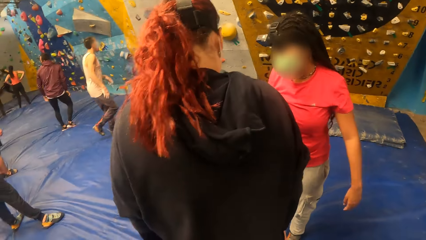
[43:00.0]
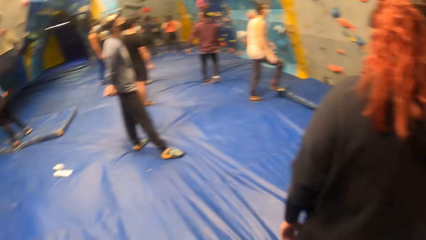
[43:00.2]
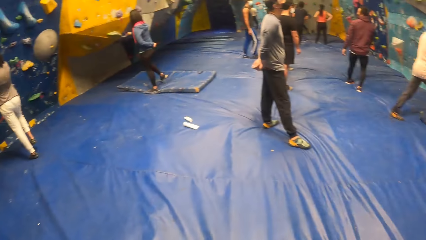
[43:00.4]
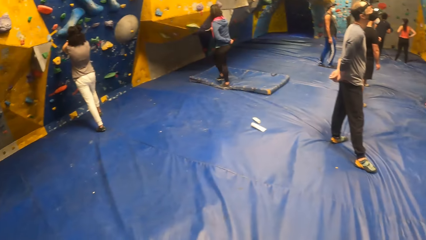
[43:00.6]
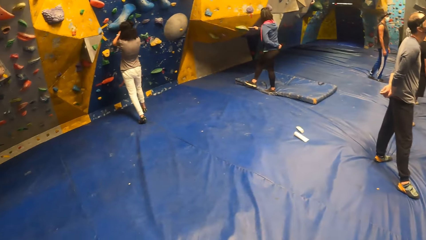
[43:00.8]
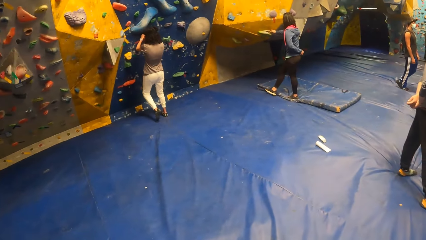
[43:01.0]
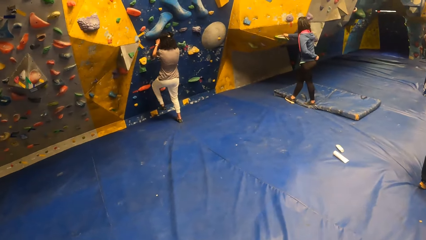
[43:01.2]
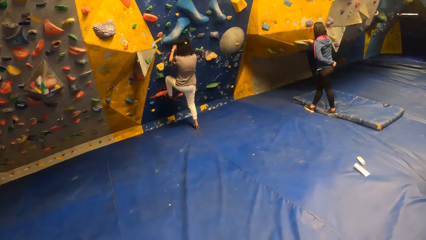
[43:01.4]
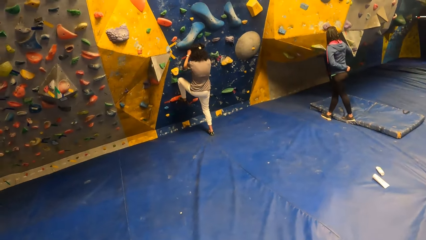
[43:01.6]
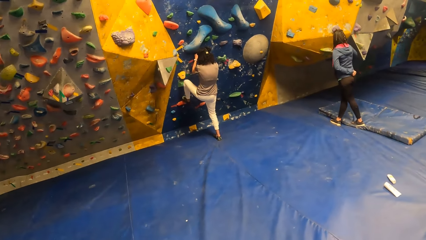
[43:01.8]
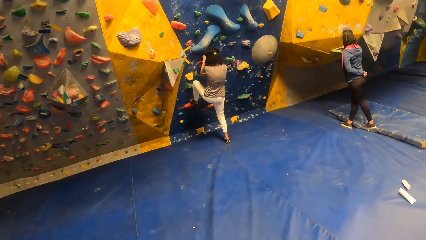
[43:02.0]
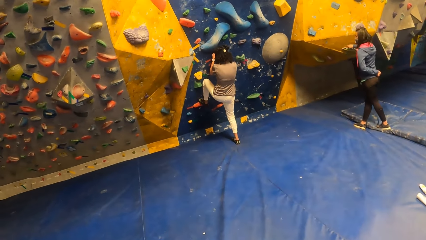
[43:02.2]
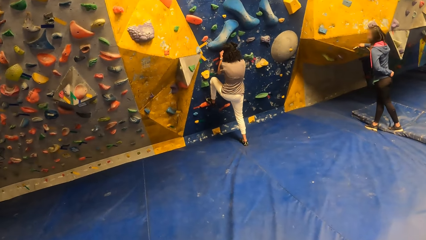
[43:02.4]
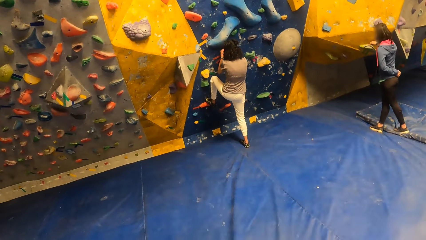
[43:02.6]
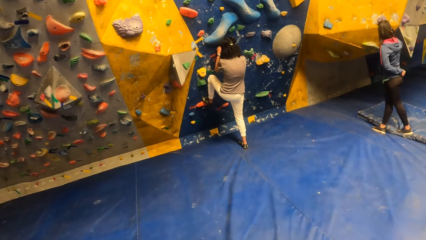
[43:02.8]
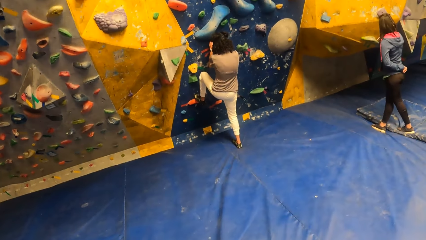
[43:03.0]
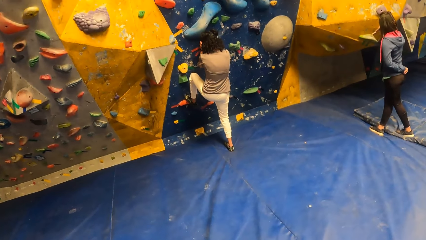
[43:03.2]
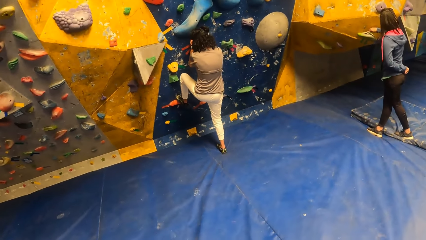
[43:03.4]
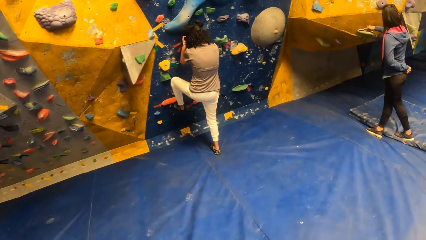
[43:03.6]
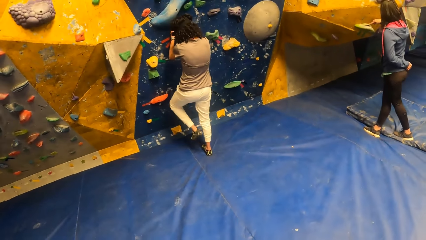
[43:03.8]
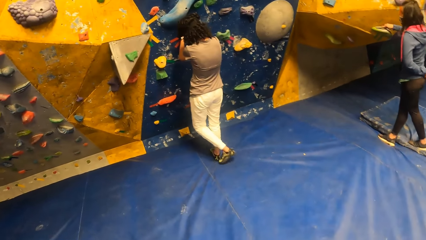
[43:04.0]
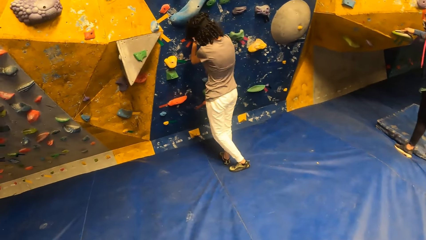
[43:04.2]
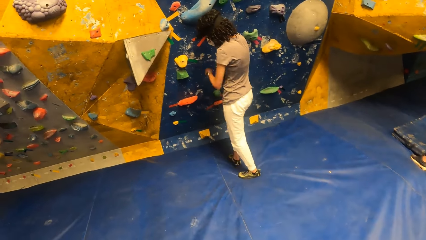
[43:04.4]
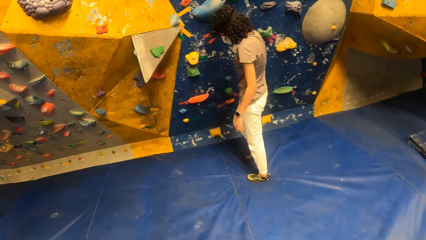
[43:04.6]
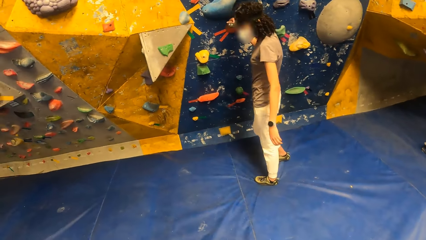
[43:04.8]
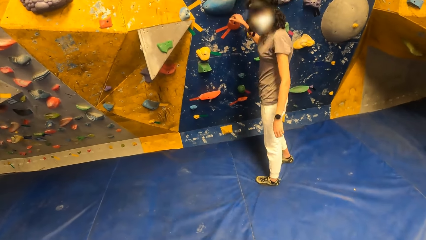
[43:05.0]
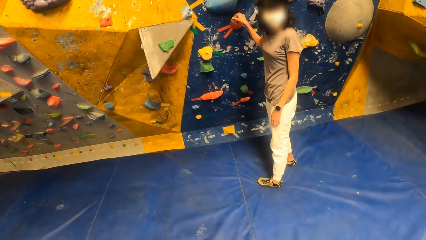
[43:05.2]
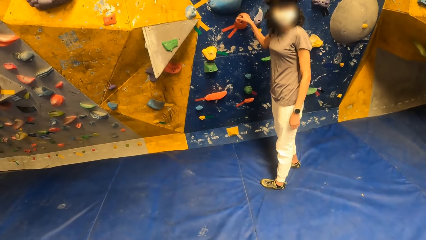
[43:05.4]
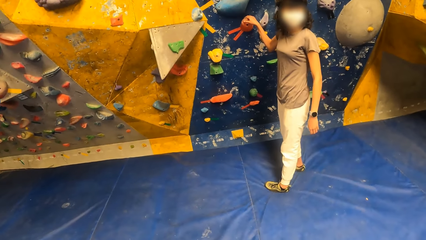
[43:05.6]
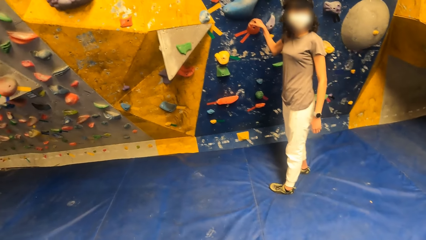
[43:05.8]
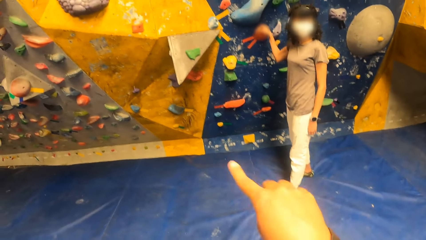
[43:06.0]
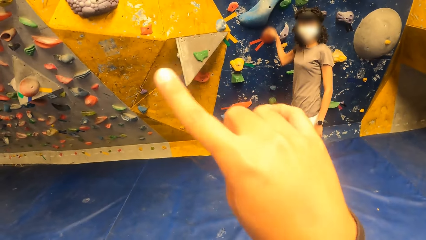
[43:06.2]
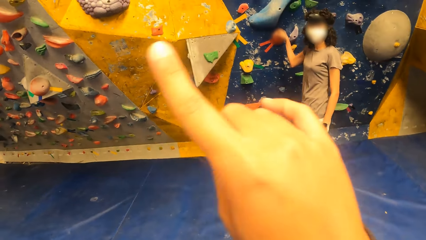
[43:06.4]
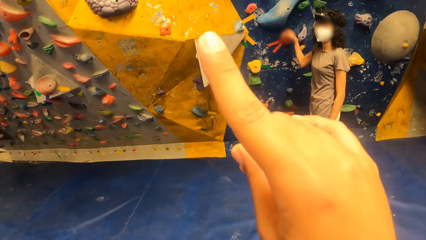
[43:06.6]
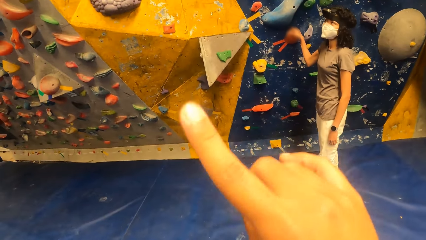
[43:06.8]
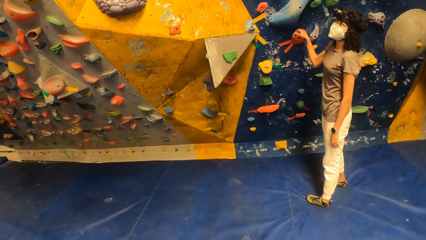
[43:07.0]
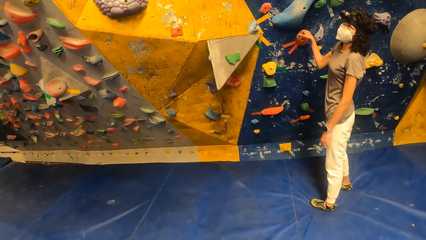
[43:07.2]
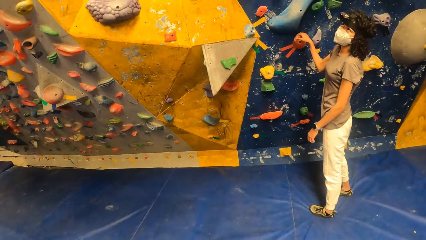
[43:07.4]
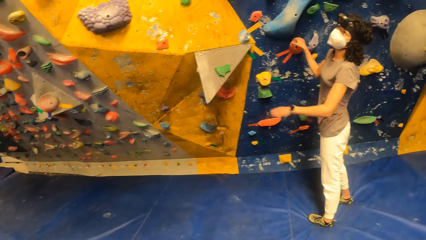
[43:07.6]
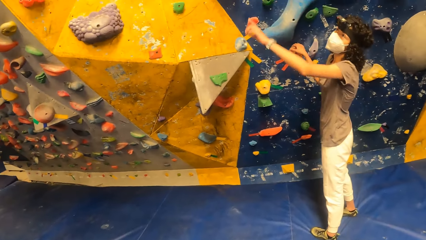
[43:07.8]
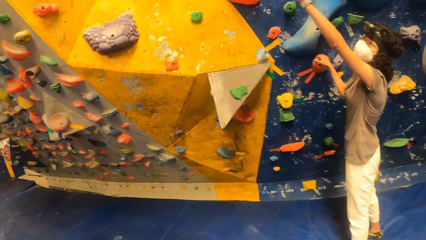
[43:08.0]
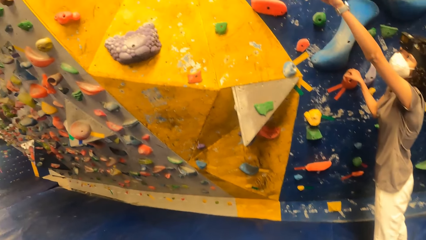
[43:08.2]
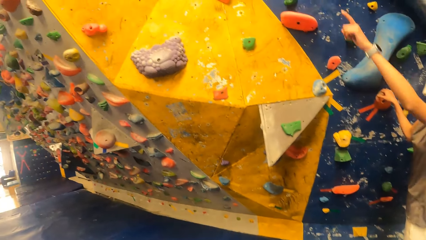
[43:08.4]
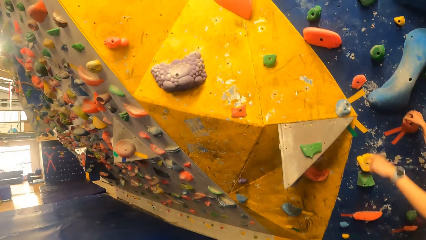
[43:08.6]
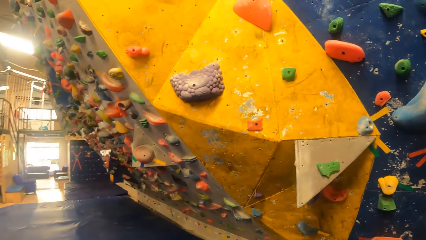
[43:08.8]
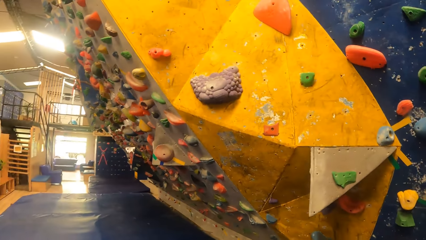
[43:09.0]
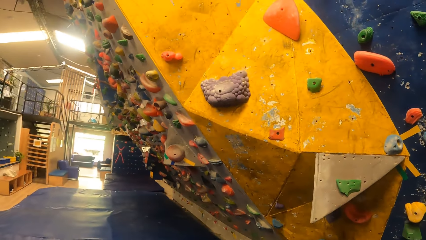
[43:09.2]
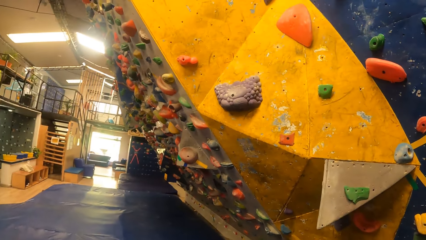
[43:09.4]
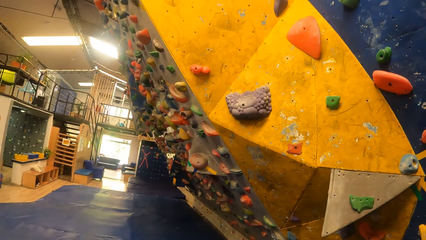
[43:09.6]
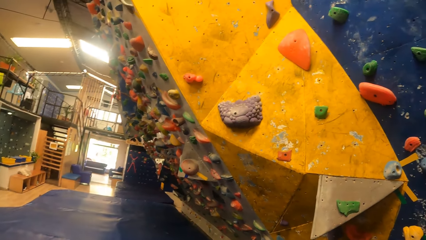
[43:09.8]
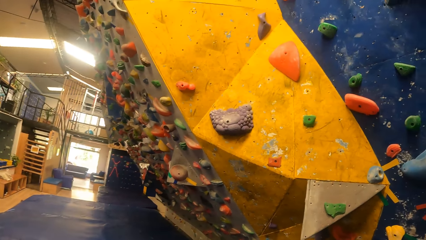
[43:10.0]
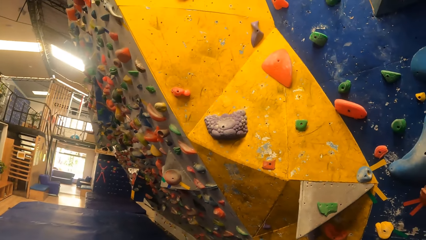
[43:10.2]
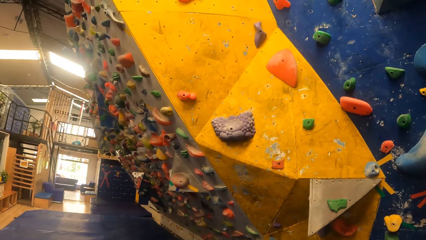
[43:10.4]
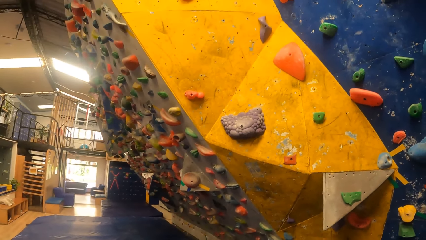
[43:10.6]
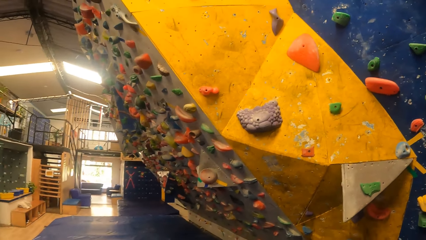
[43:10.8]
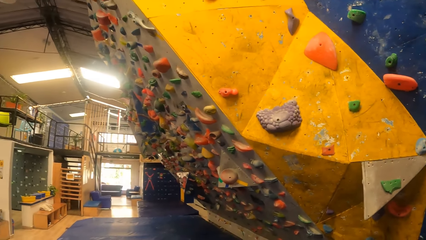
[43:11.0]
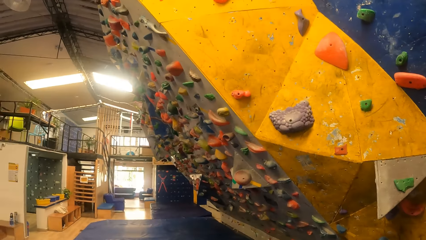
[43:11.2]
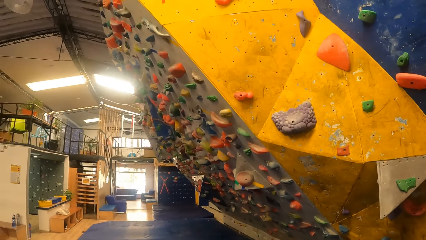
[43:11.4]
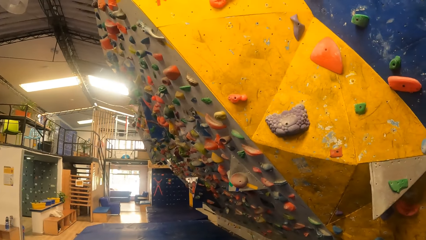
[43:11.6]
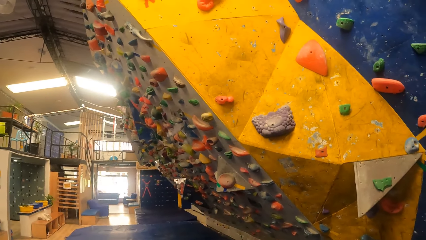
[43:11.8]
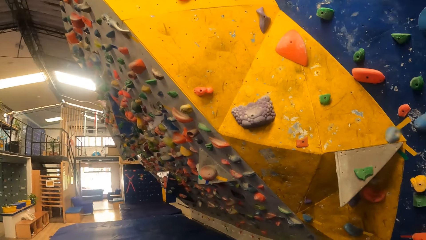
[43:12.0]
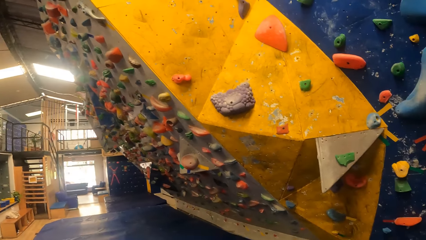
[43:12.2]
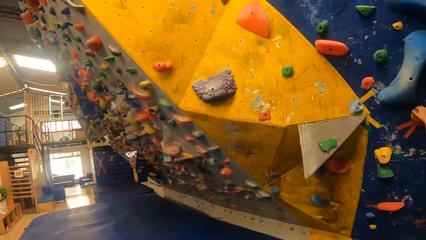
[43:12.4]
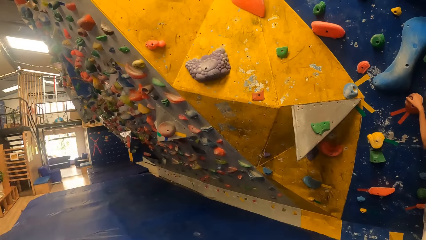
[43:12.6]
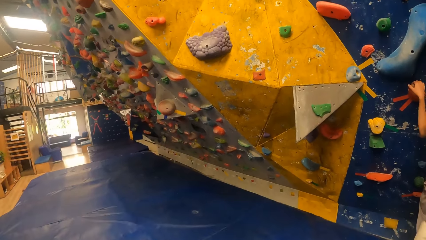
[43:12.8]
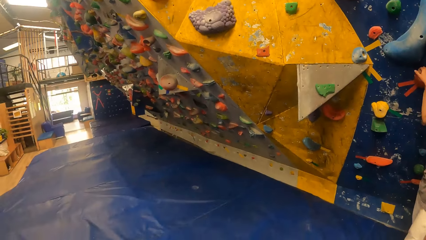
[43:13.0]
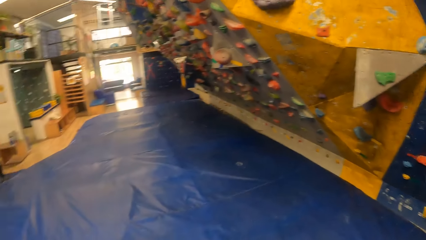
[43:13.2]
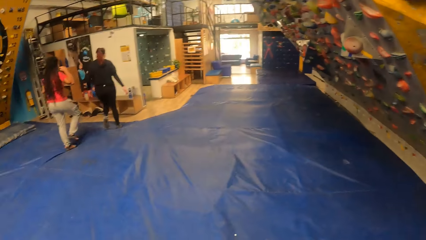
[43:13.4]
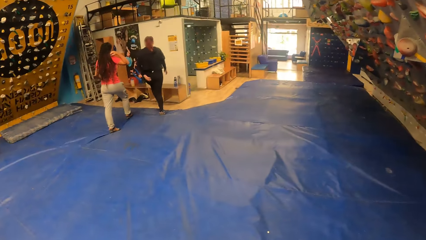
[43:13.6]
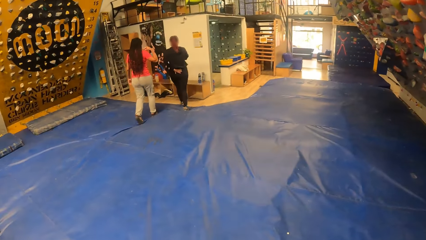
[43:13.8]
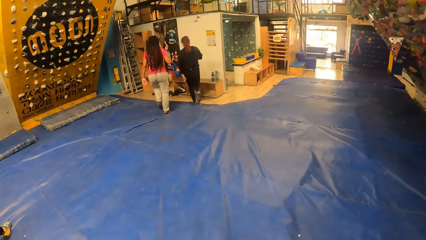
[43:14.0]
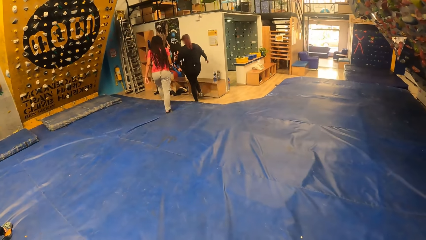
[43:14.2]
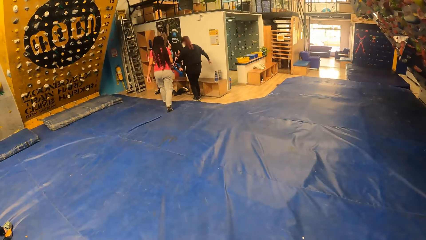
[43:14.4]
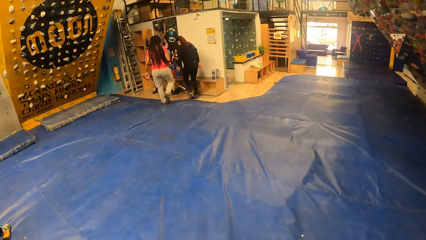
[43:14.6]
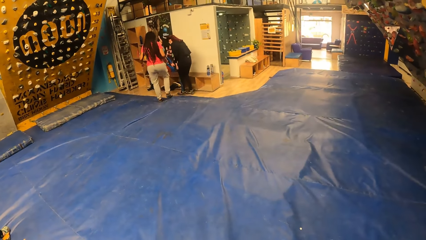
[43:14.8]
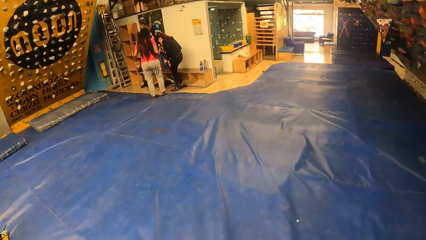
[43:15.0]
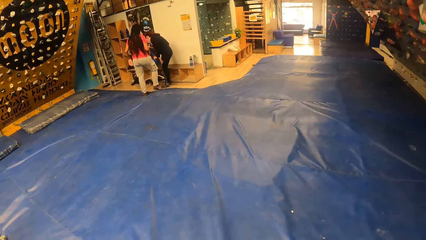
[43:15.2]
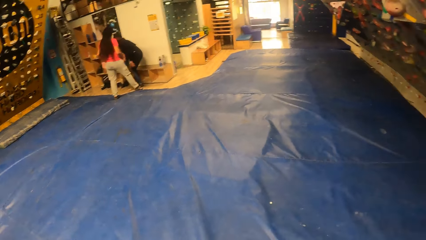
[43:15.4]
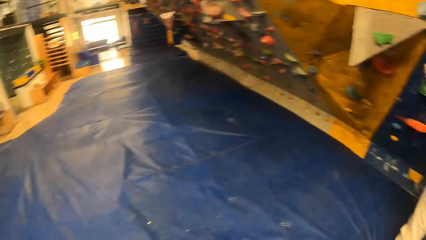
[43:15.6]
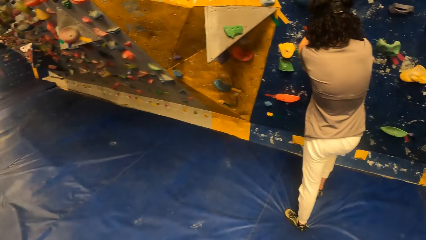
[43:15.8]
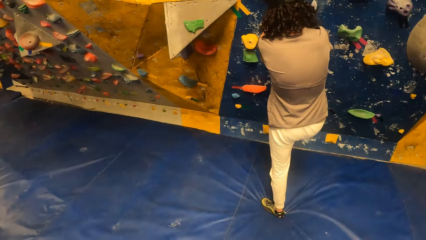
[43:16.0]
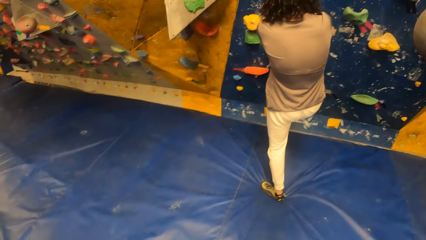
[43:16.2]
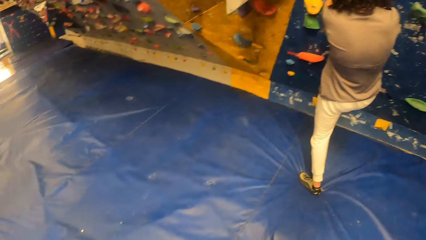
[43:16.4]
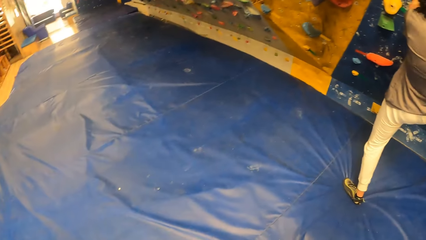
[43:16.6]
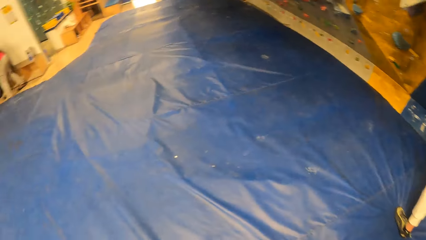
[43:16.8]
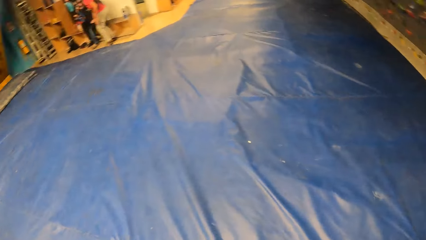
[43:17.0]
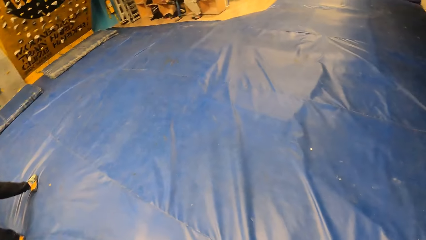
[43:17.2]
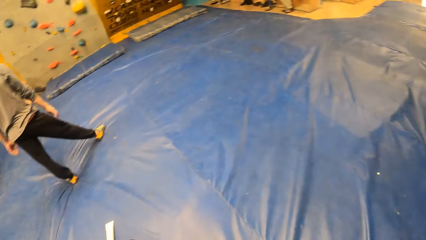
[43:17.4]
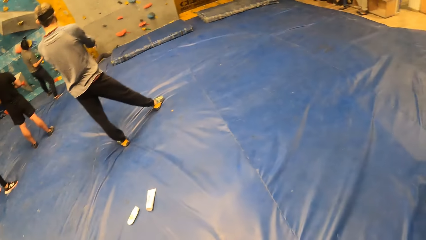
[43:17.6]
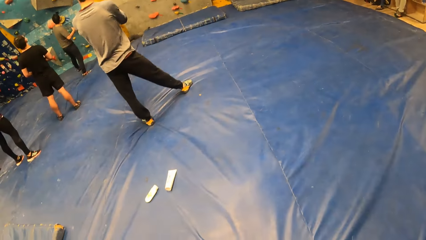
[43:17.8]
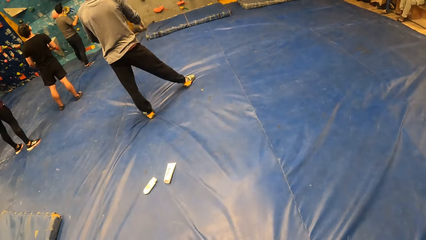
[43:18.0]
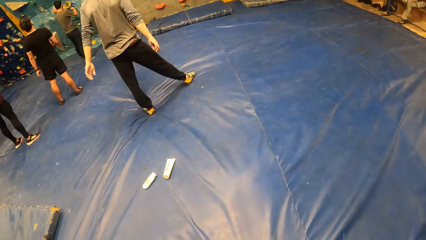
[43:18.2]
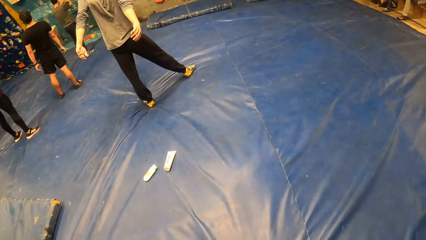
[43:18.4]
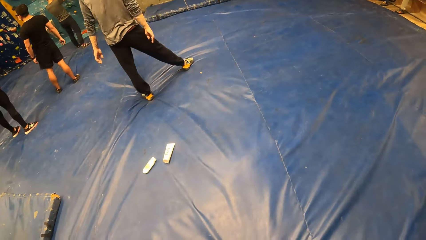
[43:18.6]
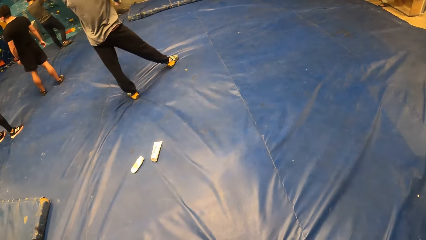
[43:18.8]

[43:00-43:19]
The camera wearer looks around the room. A woman climbs the Revit climbing wall. The woman comes down from the wall. The camera wearer interacts with the woman. They talk to the woman. They look around the room. The woman climbs the wall.
